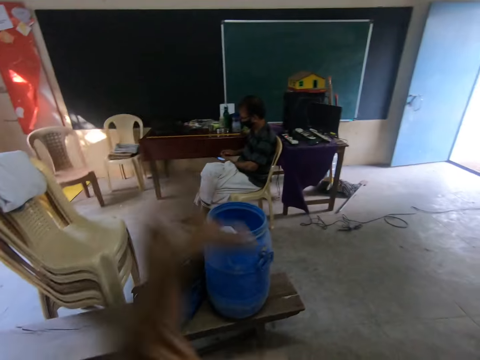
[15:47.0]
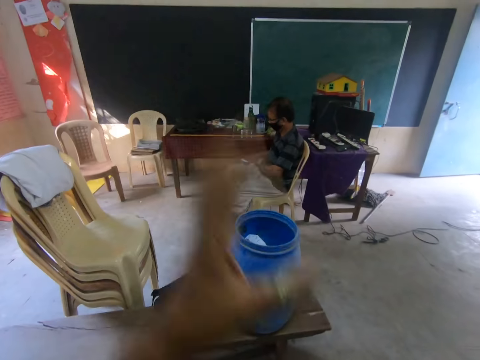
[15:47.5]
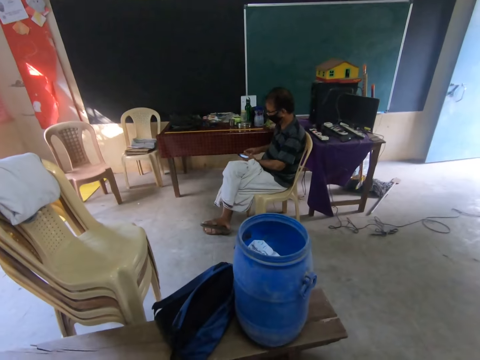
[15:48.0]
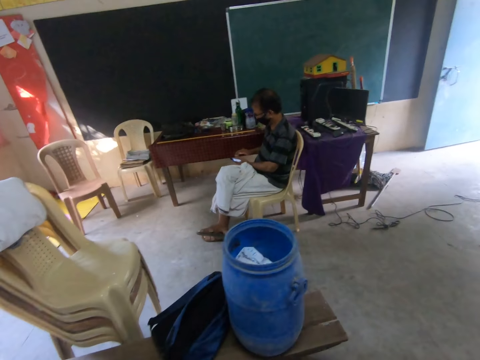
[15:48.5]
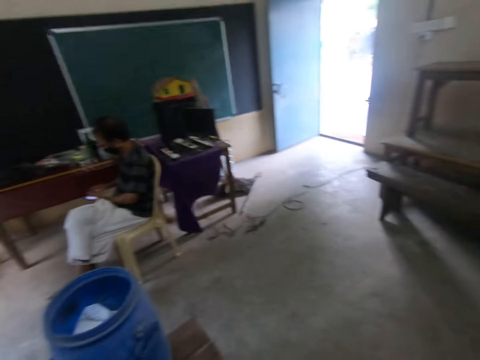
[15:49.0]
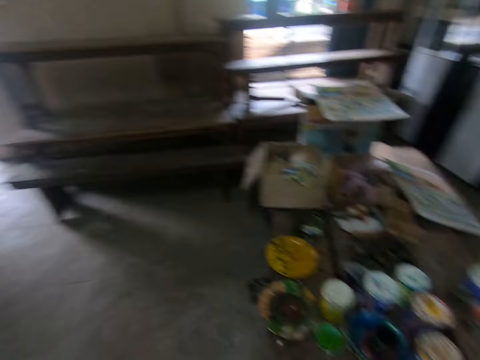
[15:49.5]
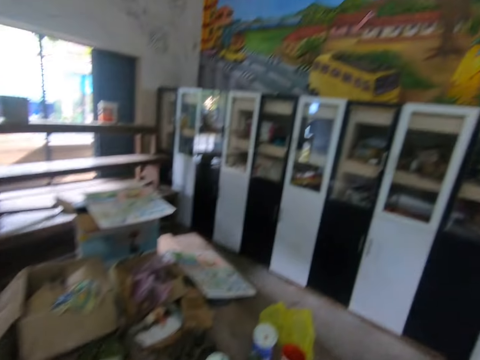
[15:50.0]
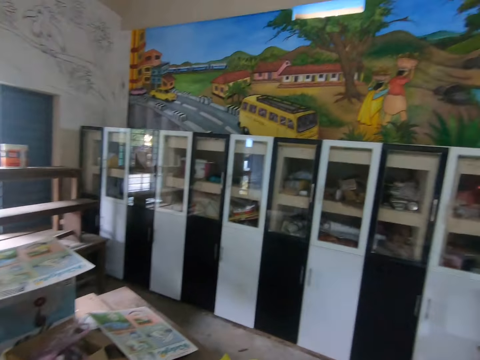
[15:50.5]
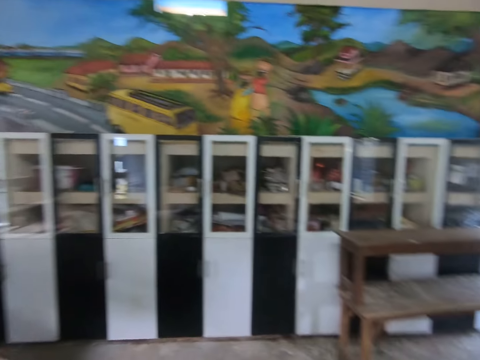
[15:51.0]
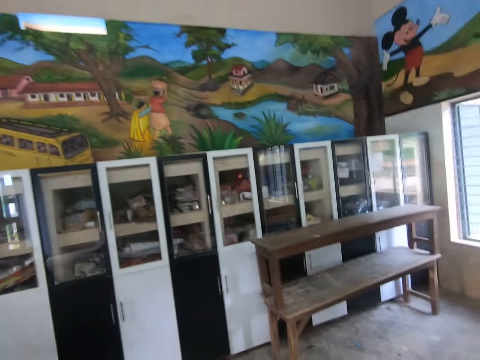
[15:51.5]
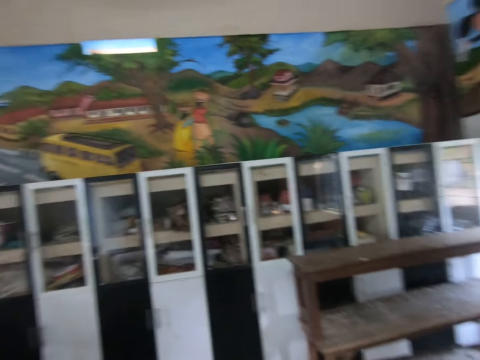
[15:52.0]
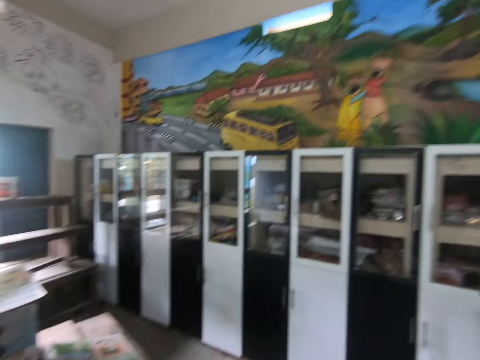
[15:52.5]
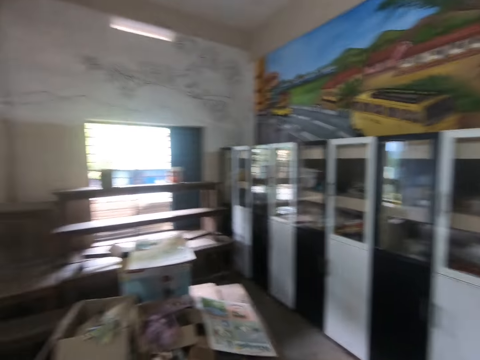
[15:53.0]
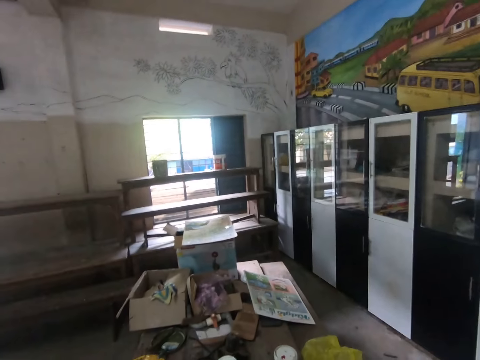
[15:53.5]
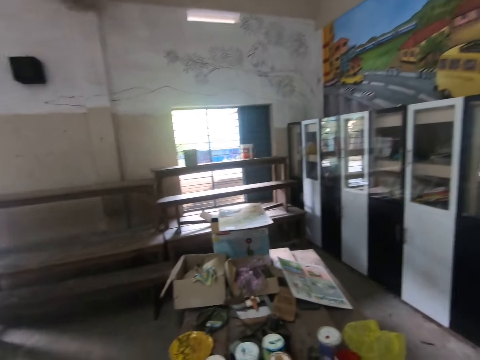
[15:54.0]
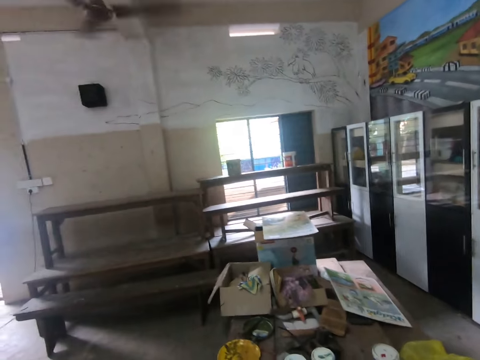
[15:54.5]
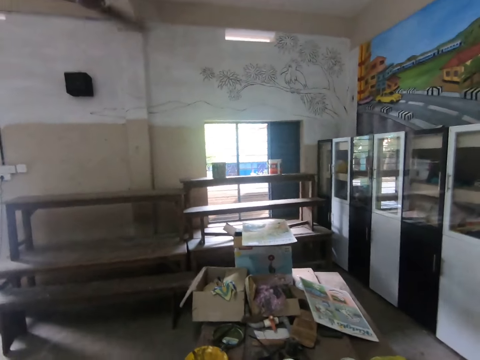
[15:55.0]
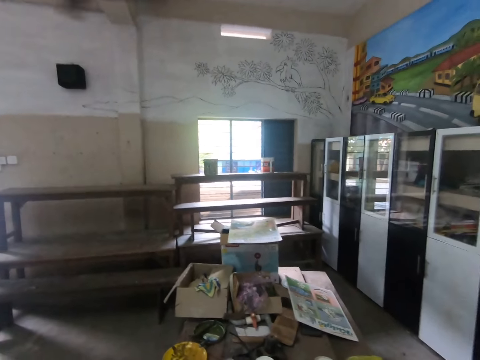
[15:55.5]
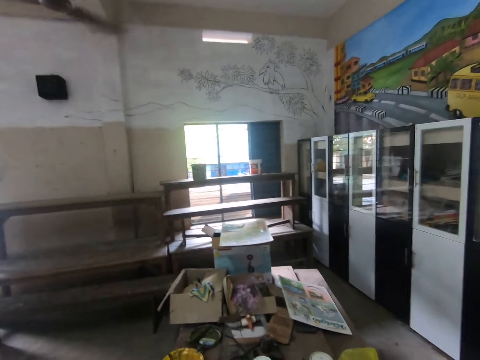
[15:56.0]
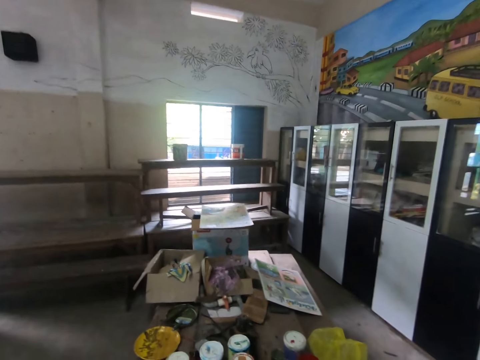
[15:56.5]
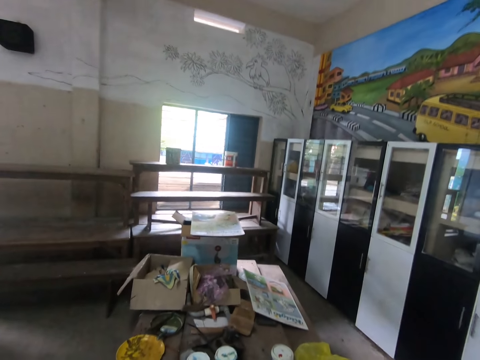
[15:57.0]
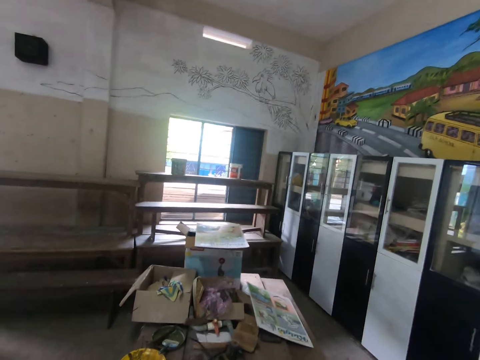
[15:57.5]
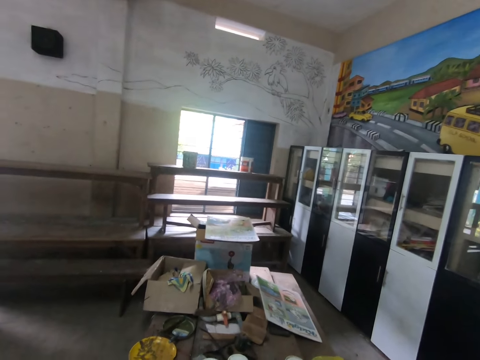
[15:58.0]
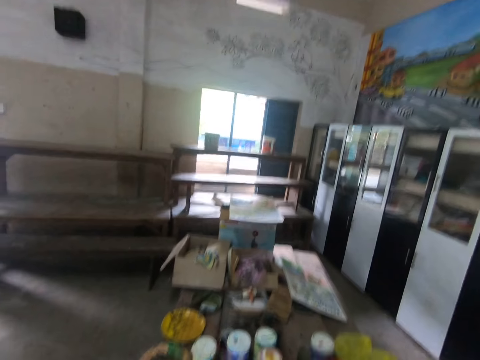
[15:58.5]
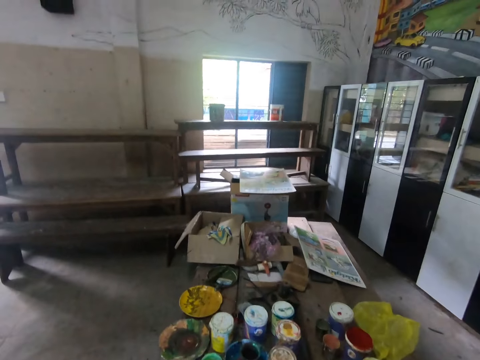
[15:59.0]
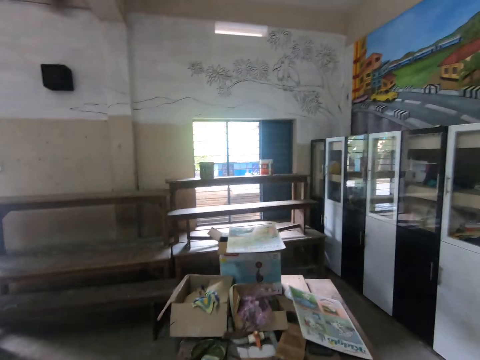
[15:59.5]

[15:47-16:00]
The camera wearer looks around. They walk in the room.

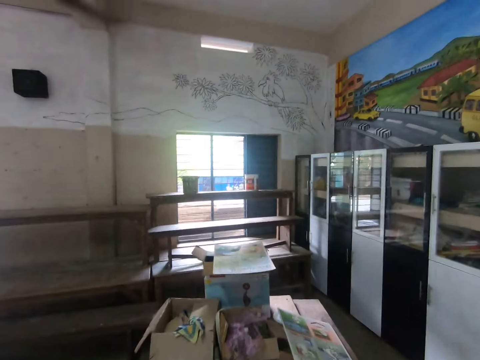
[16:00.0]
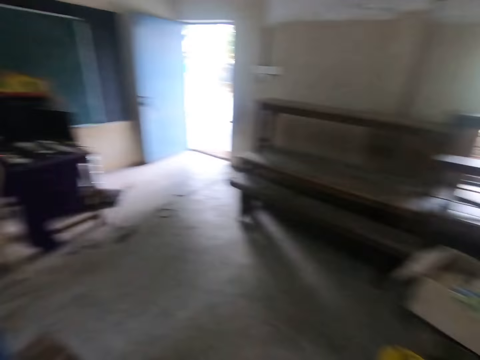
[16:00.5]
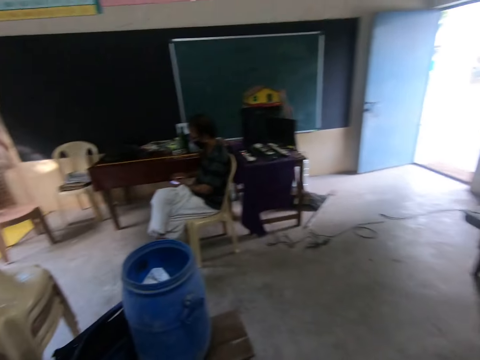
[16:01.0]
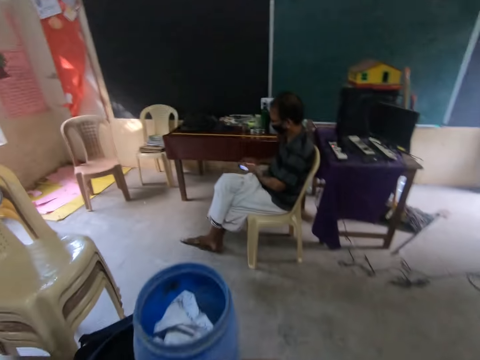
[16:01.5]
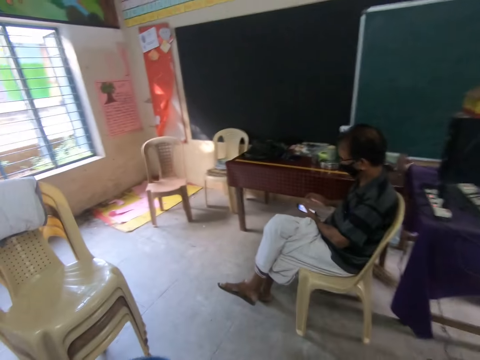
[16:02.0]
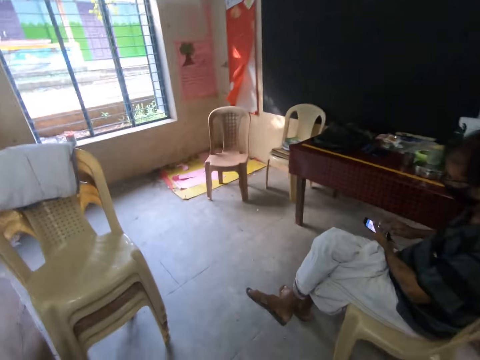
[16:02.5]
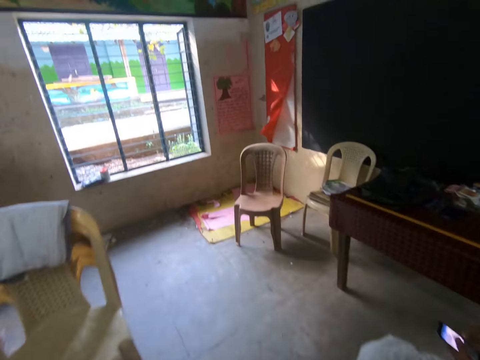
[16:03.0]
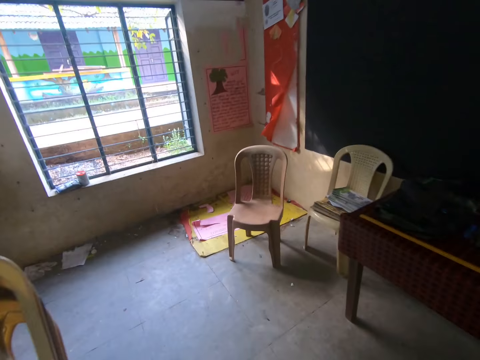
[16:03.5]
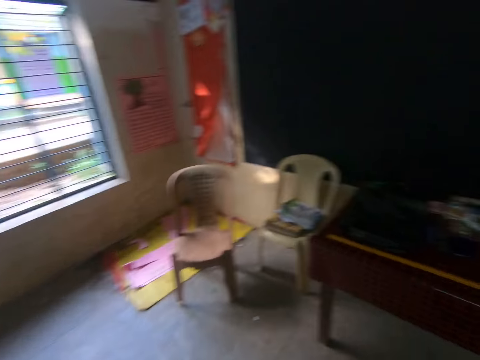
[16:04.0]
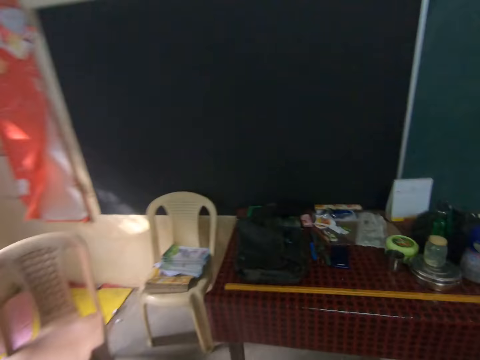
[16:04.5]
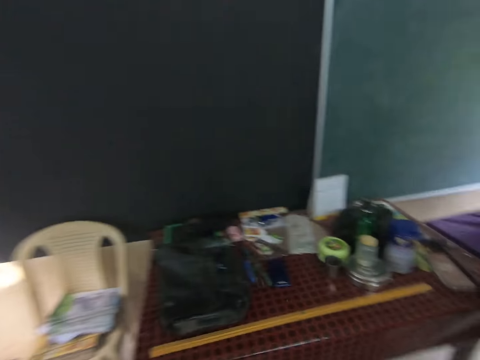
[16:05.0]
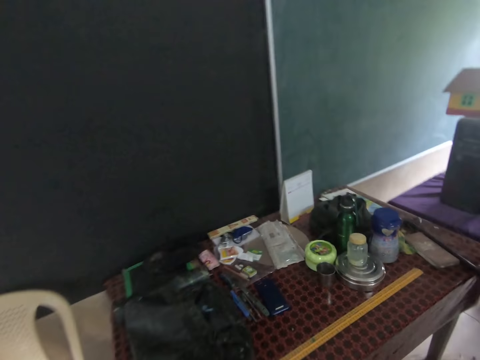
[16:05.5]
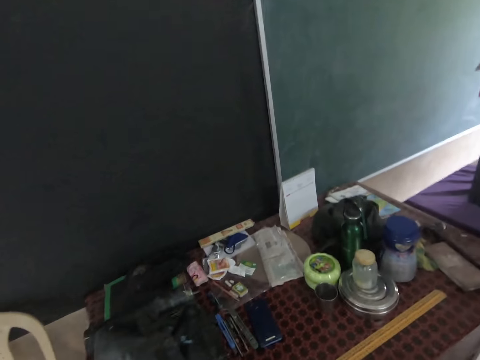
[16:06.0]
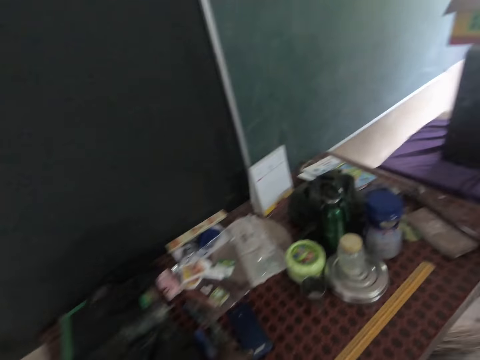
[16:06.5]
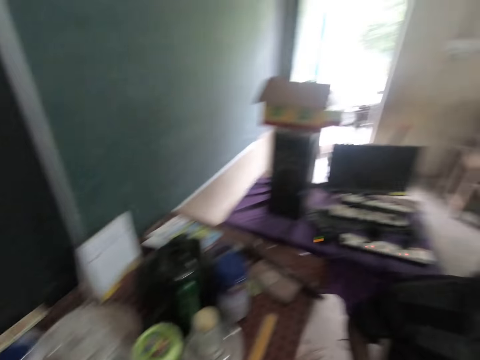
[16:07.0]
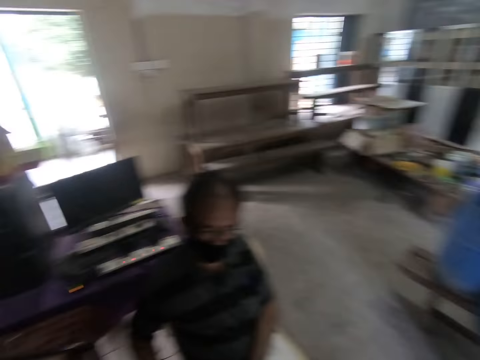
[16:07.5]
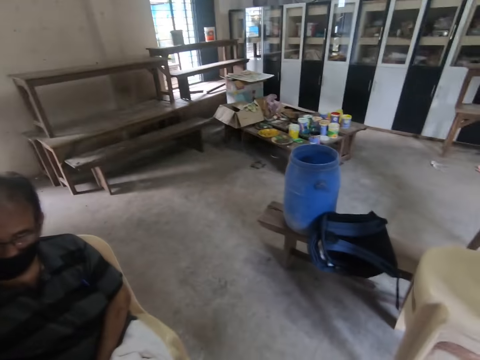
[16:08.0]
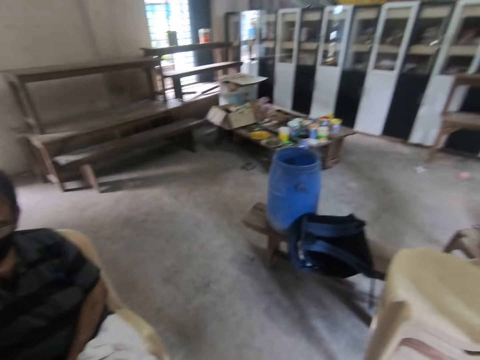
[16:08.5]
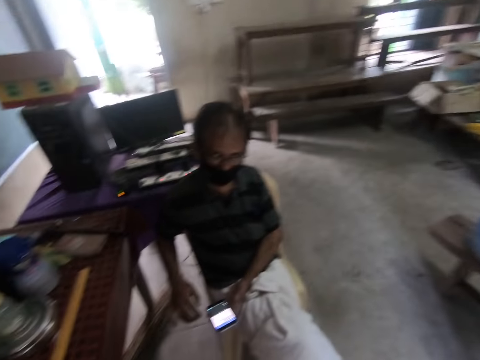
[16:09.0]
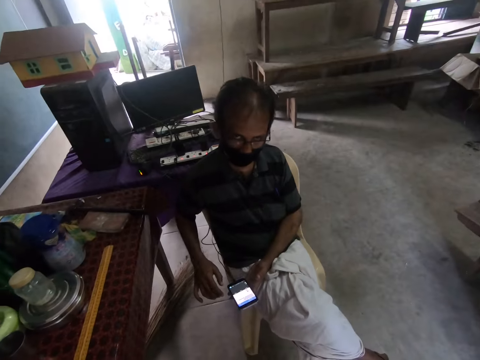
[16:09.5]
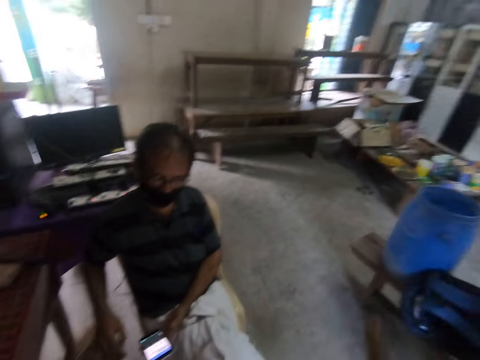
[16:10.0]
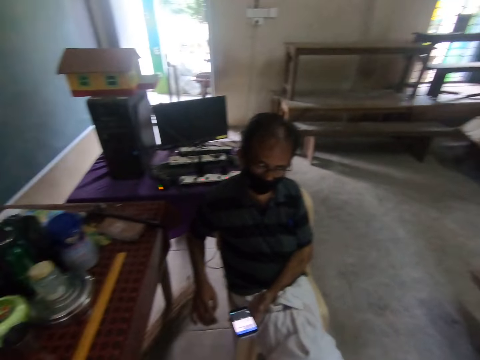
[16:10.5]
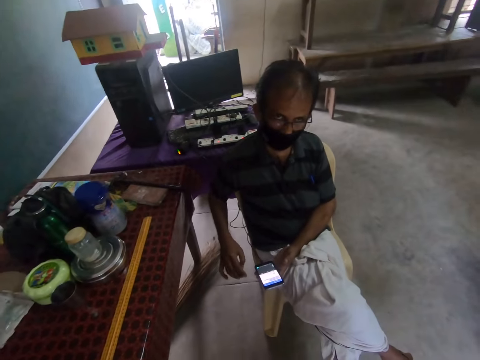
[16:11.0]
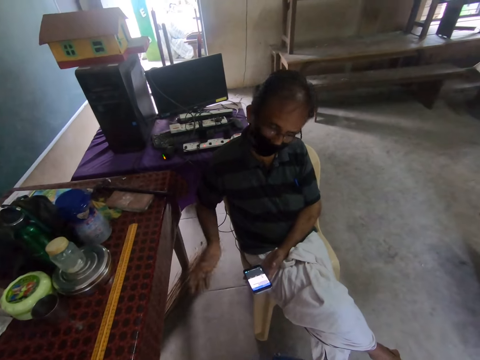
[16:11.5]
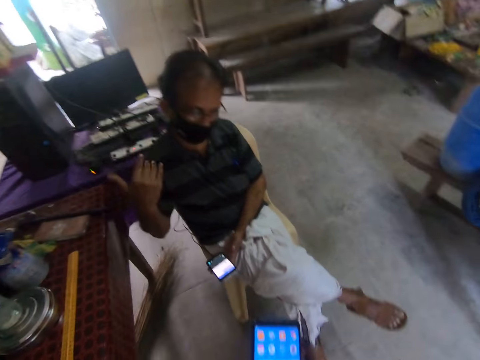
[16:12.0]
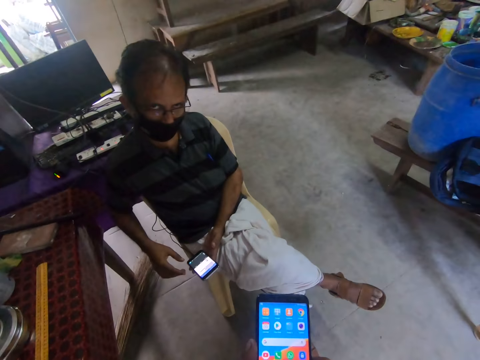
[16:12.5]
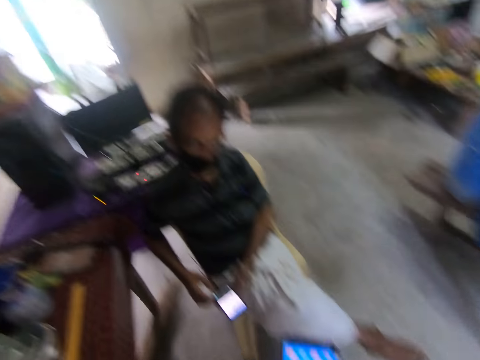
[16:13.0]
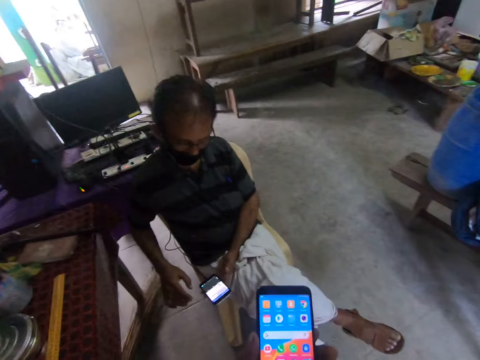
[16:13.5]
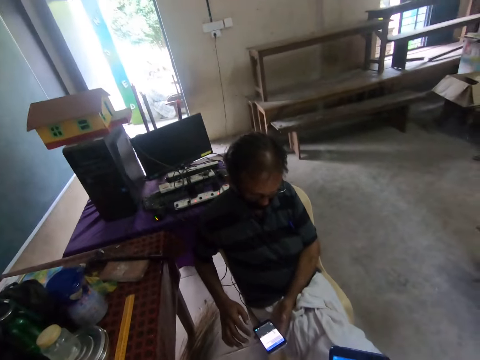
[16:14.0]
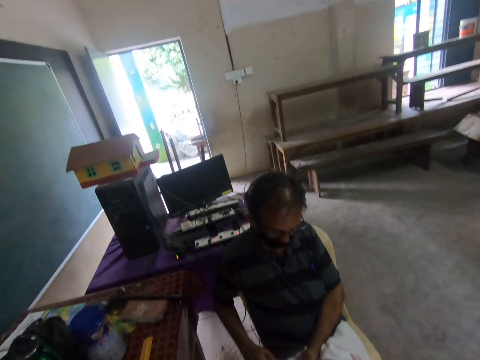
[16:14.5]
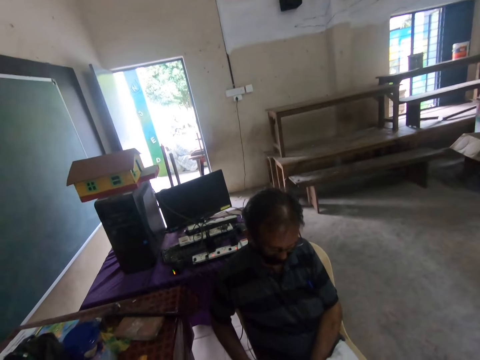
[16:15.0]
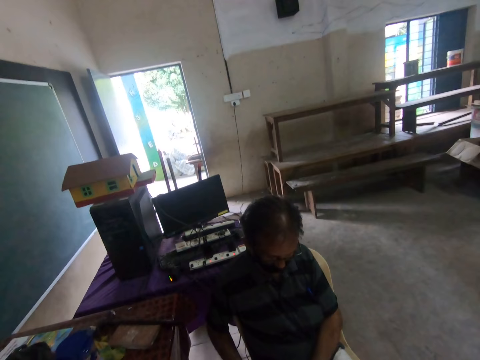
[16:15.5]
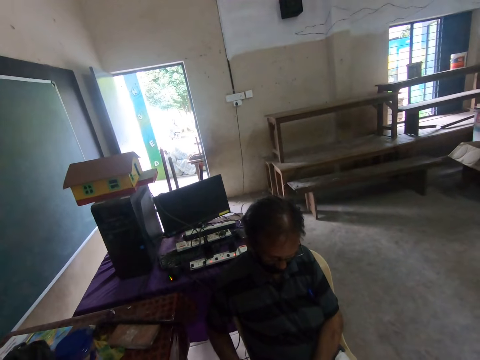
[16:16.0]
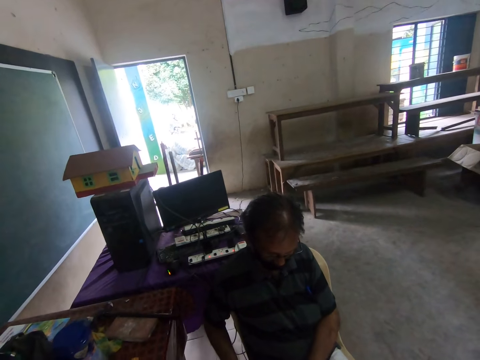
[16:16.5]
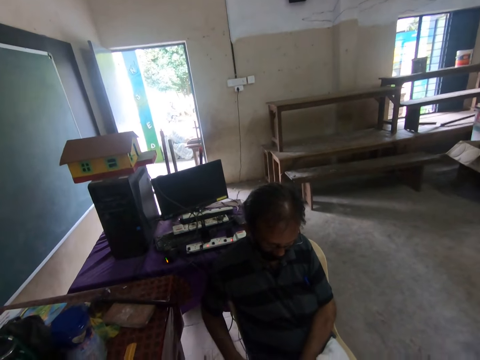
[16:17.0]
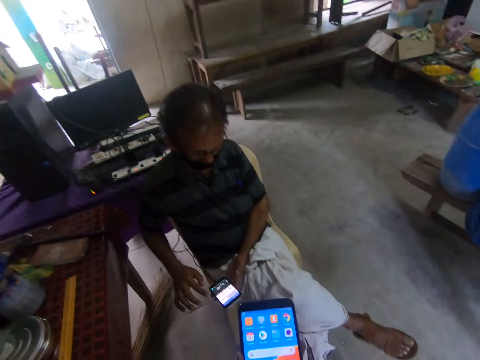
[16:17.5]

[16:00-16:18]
The camera wearer walks. They take the phone from the table. They talk to a man. They operate the phone.
